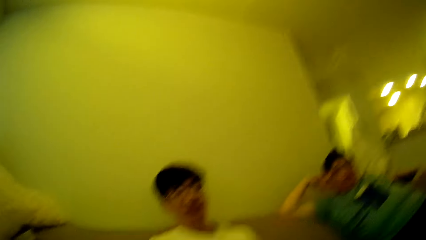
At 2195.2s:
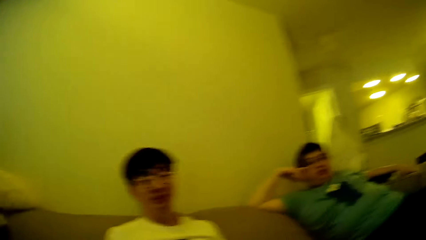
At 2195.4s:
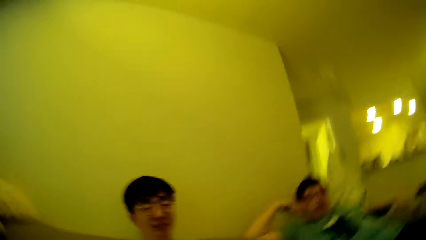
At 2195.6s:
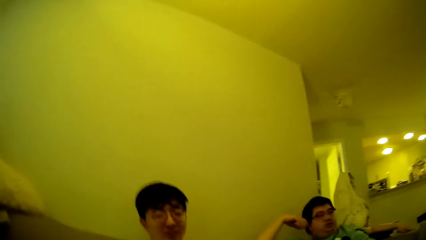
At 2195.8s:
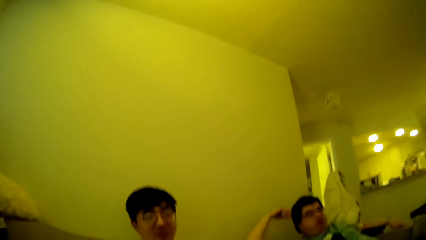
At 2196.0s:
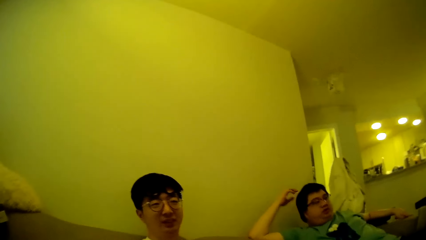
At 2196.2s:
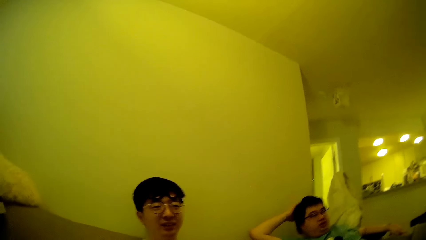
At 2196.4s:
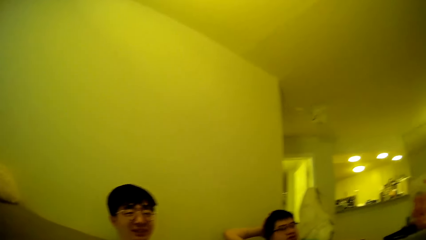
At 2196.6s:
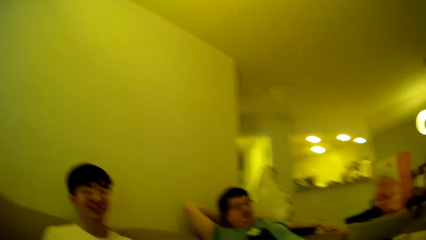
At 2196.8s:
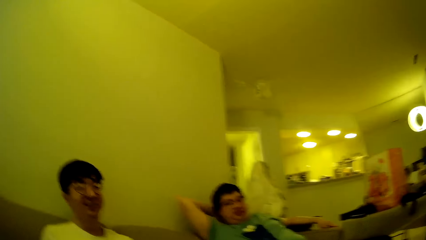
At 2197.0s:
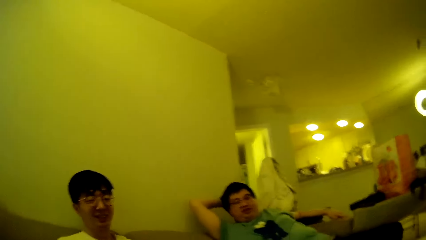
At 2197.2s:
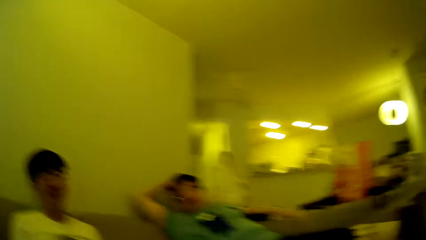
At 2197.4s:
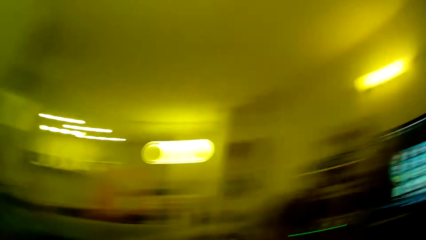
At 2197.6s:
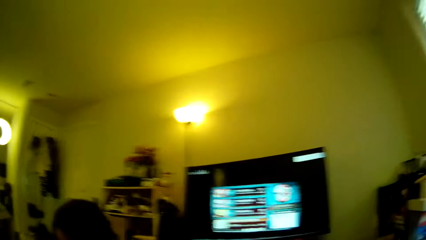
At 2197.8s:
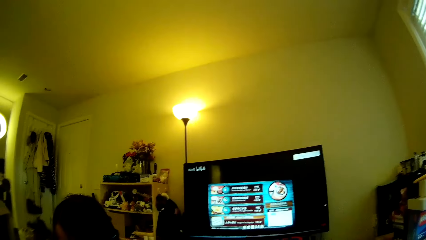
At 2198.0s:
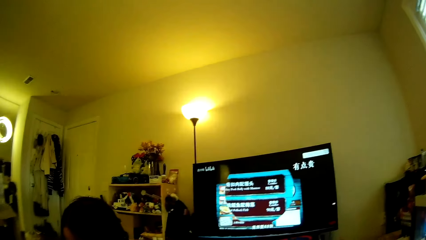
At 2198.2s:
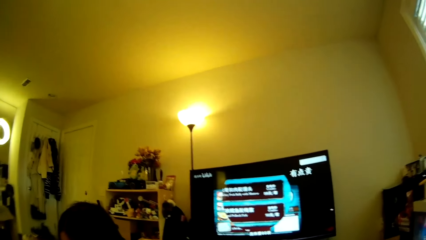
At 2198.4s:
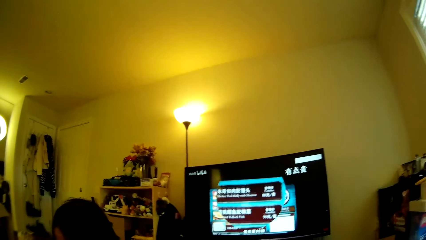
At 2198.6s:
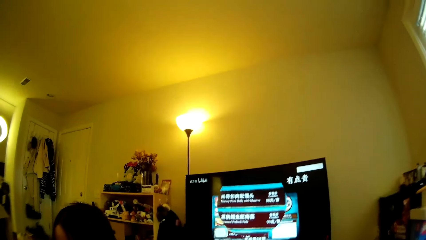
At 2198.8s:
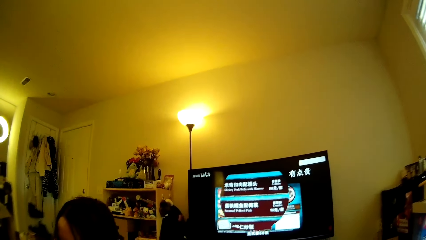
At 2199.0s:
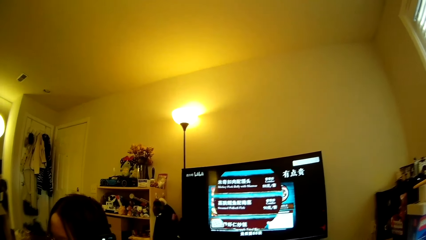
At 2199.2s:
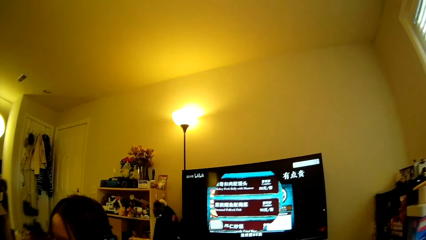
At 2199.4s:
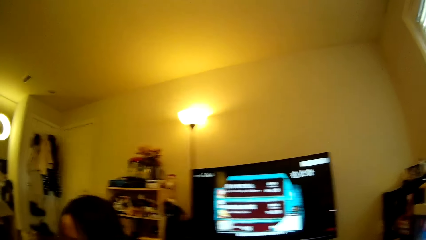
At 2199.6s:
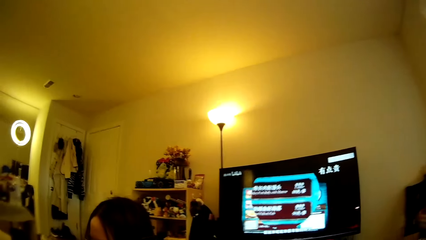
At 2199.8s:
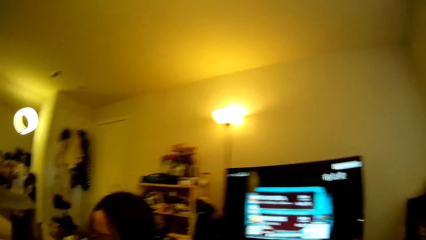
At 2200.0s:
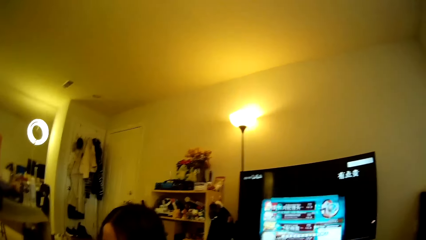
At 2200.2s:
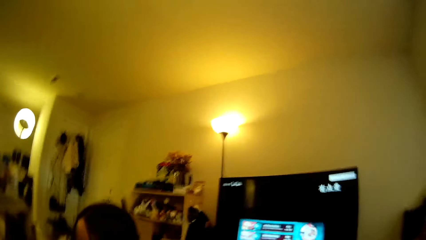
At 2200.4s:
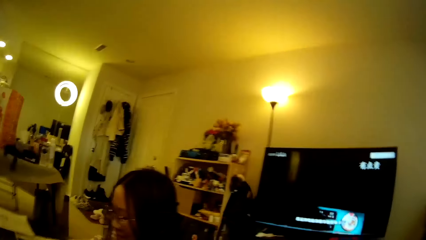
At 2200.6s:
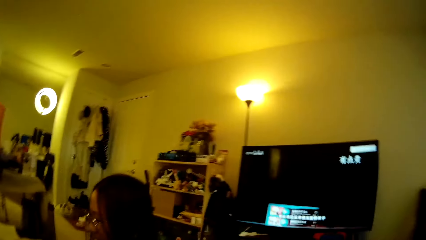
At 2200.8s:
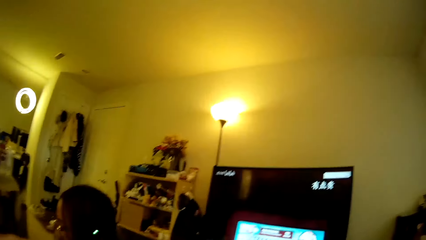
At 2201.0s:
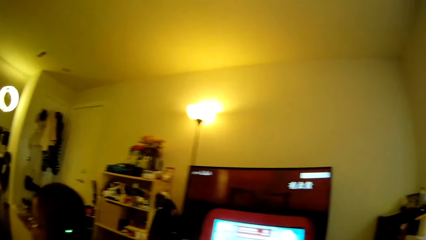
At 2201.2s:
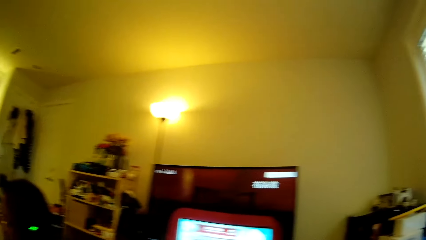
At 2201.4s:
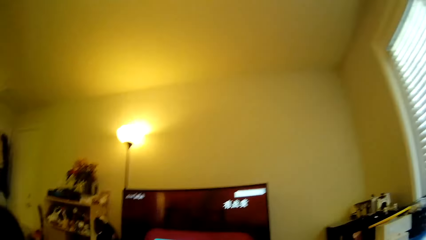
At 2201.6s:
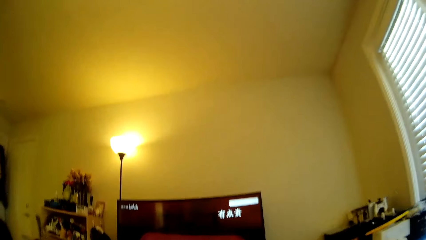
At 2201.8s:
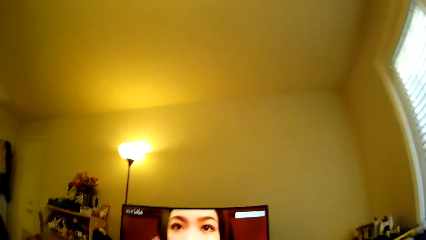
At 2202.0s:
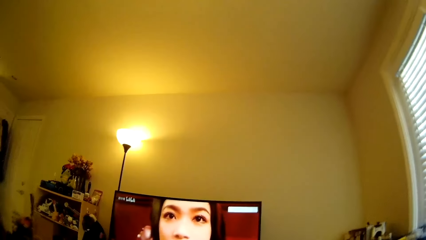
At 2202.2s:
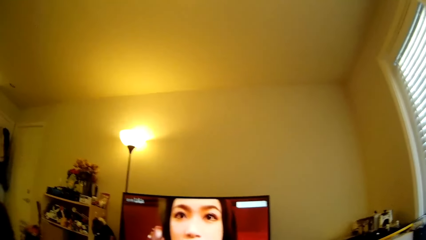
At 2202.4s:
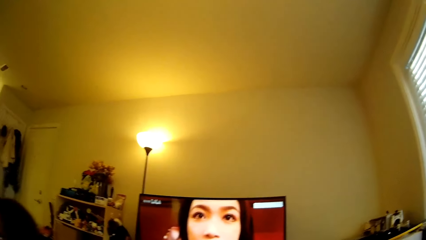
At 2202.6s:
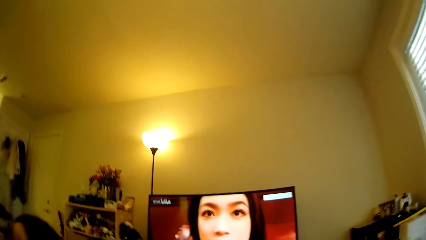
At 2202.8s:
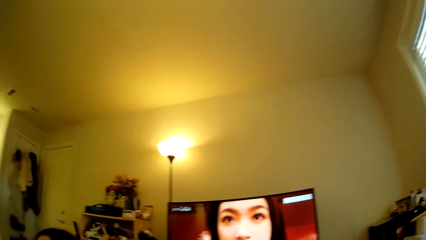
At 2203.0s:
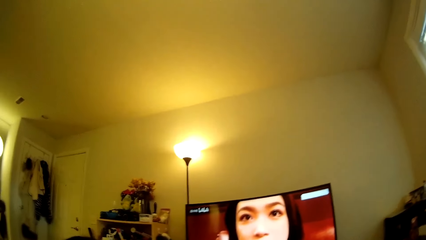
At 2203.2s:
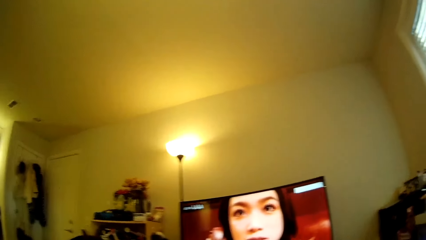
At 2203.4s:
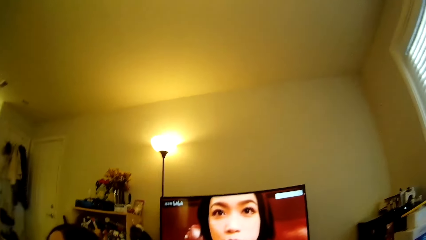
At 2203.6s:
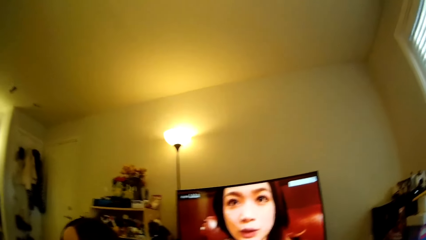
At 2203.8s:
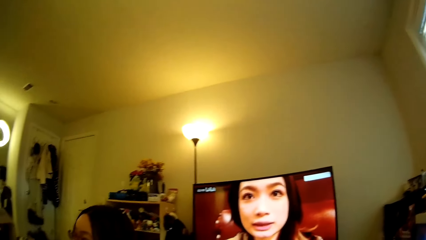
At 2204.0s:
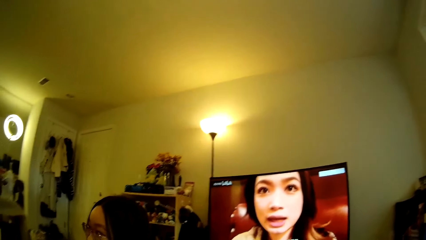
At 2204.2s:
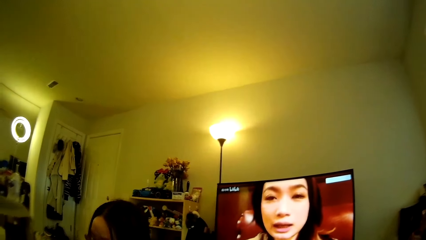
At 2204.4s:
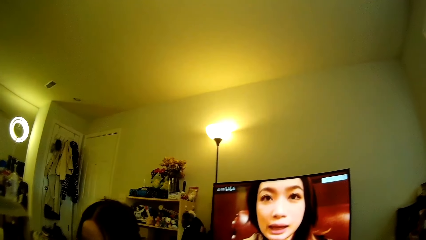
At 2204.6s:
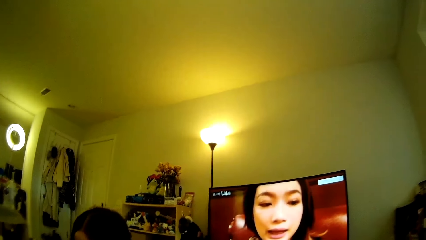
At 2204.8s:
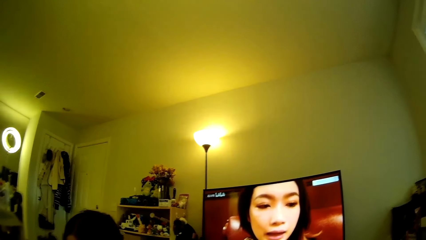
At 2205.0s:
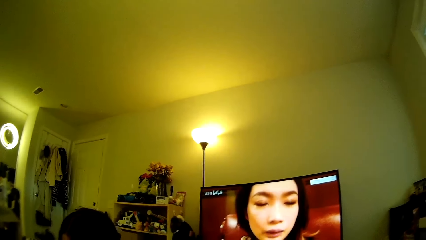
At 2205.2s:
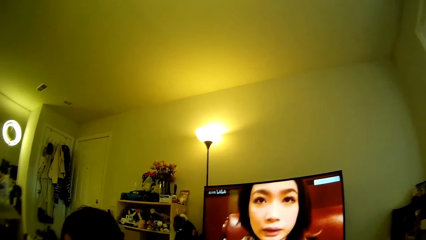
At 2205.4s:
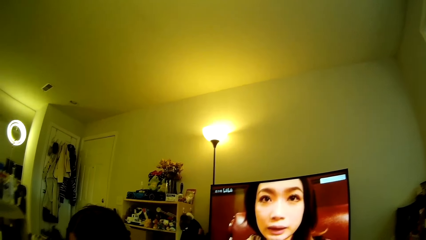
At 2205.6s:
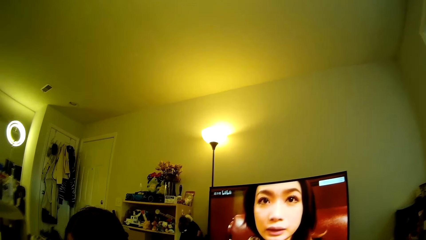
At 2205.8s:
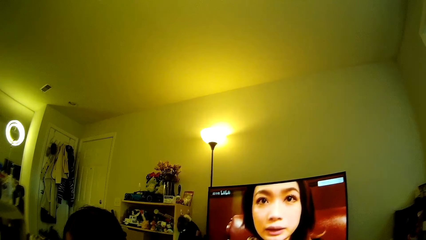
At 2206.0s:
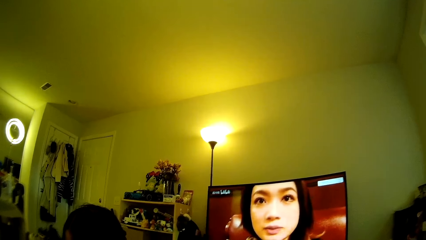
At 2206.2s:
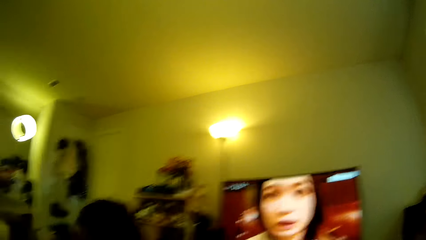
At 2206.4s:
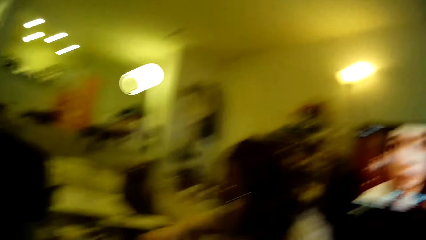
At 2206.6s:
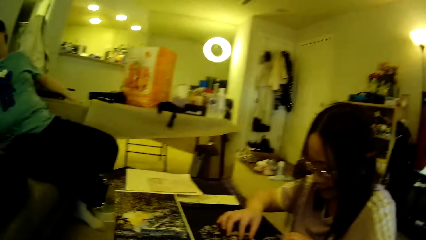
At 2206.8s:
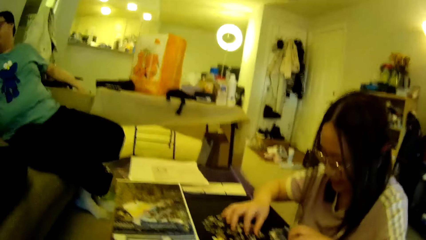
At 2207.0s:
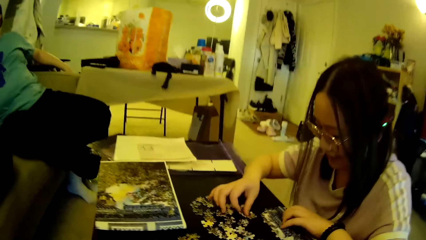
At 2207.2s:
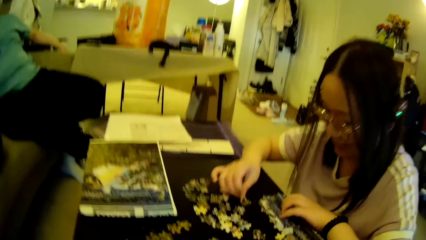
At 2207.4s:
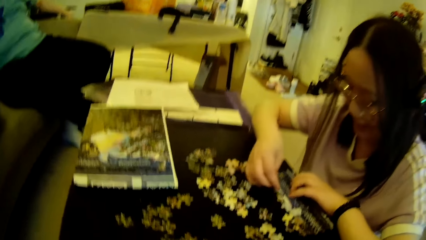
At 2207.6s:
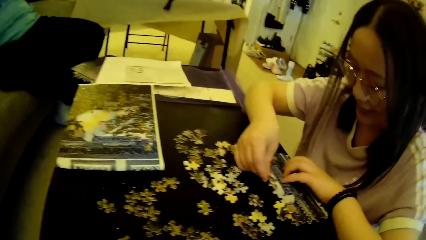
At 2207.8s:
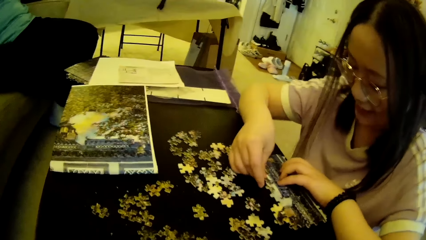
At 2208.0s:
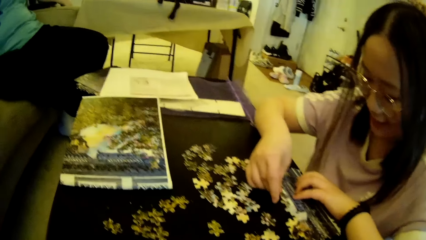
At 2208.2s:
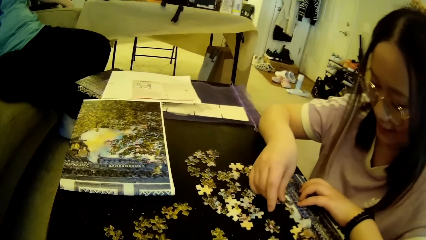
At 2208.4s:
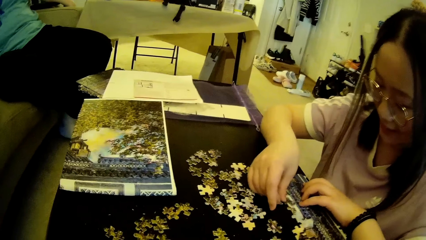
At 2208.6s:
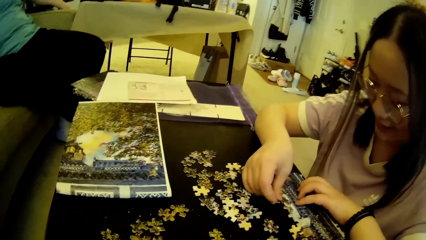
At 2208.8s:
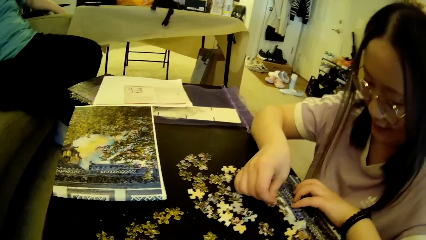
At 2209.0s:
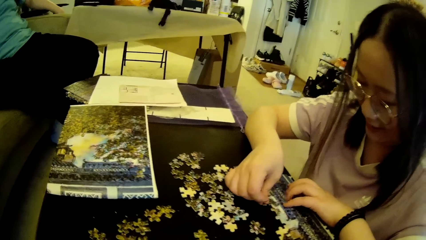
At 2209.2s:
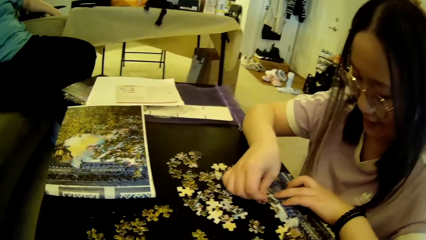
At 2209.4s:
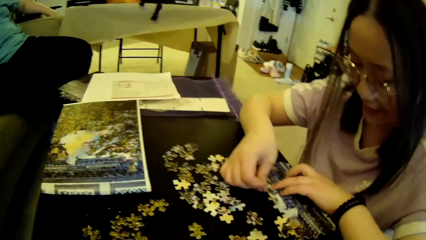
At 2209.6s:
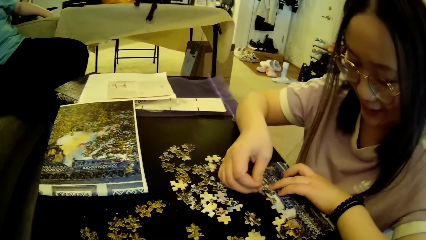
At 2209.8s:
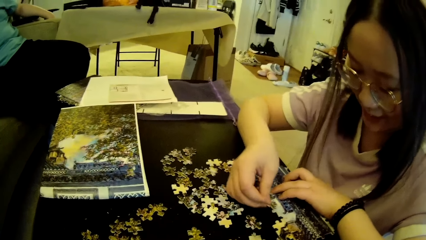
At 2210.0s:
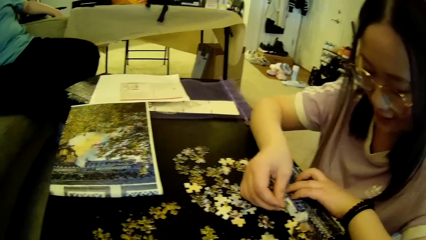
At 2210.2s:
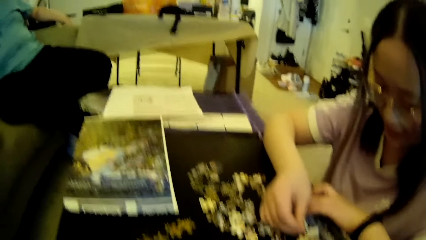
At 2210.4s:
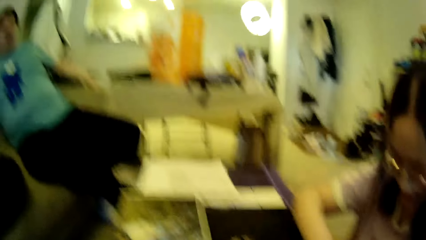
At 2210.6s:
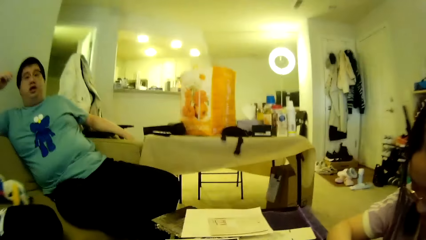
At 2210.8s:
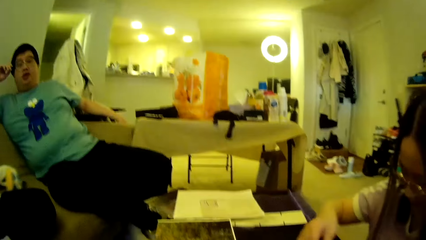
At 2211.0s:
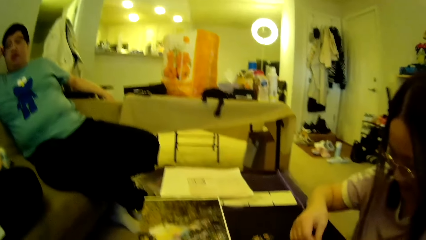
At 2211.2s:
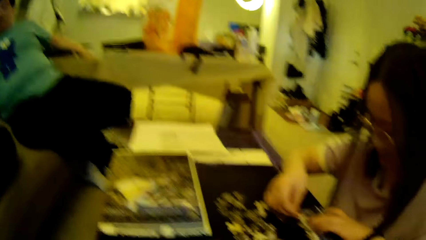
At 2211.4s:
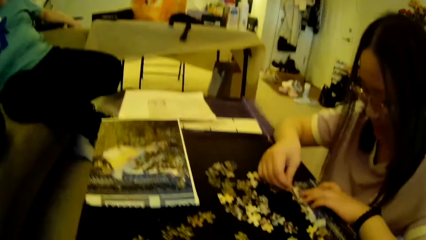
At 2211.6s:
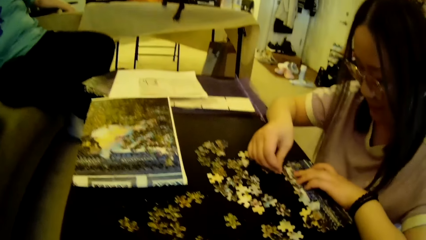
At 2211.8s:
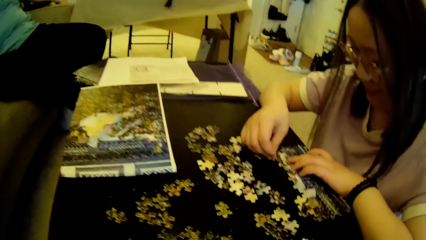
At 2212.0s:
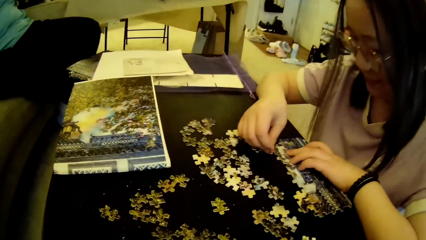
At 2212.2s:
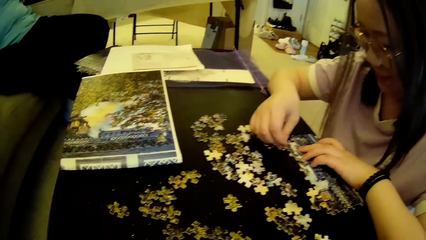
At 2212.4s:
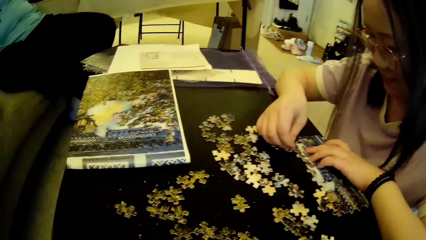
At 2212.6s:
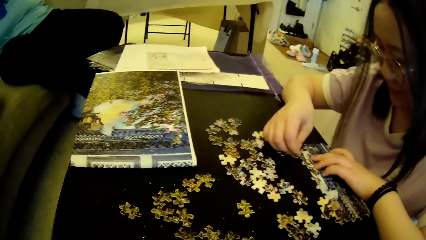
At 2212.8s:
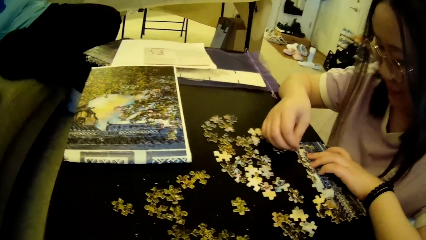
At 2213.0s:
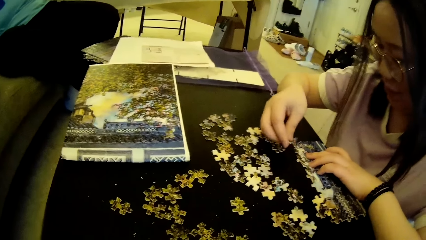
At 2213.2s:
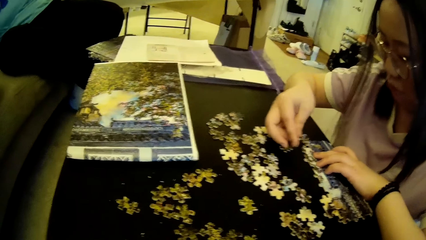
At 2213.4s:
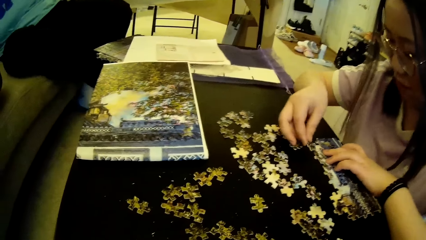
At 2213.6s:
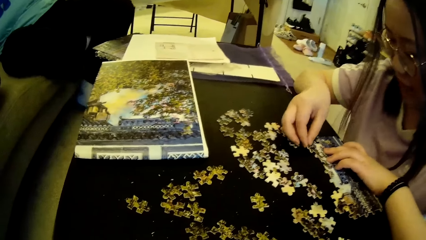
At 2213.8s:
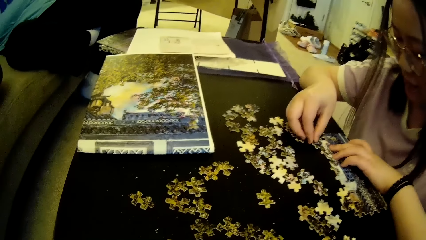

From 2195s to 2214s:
A man adjusts a hand. The man adjusts his hair using a hand. The camera wearer looks at the computer. A lady does something. The camera wearer looks at the computer. They look around. They look towards a table. The lady forms a puzzle pattern using puzzle pieces on the table. The lady fixes the model pieces. The camera wearer looks around. The lady picks the model piece.
